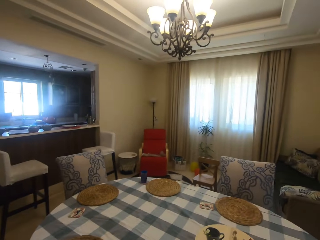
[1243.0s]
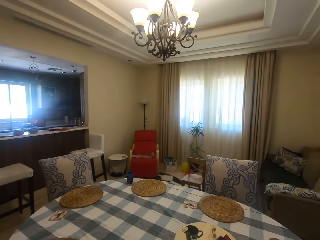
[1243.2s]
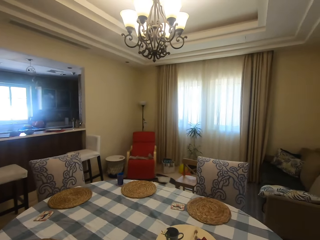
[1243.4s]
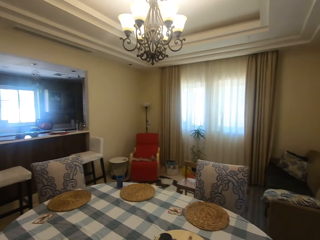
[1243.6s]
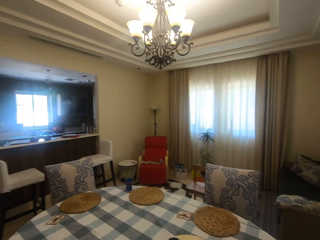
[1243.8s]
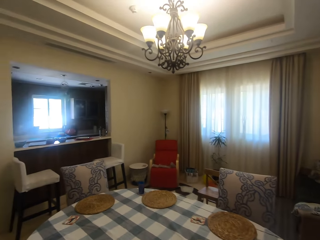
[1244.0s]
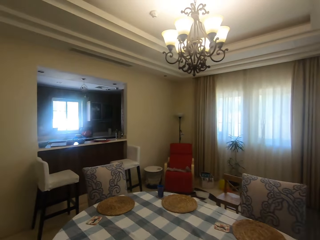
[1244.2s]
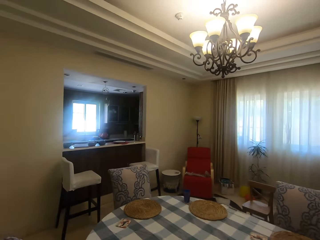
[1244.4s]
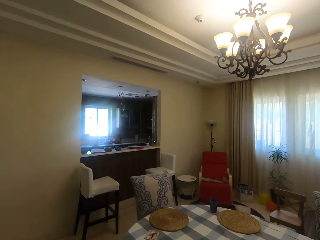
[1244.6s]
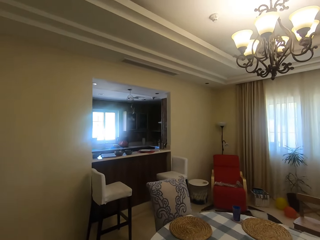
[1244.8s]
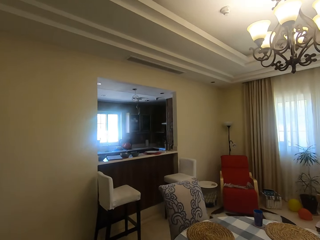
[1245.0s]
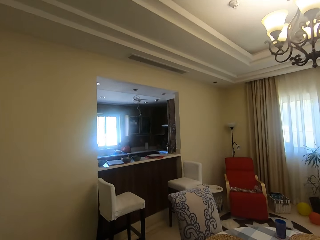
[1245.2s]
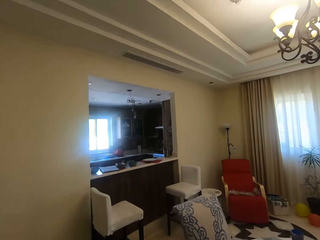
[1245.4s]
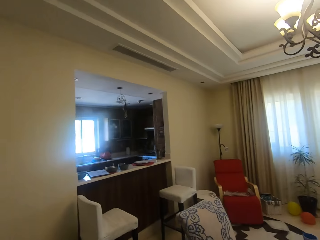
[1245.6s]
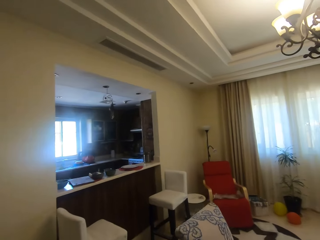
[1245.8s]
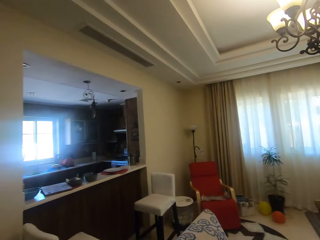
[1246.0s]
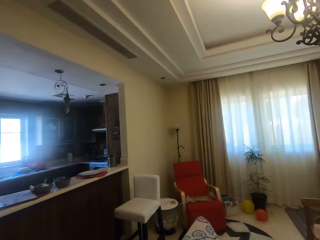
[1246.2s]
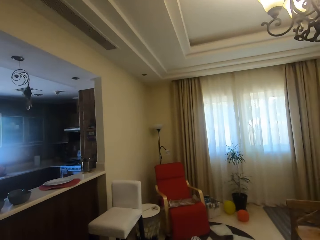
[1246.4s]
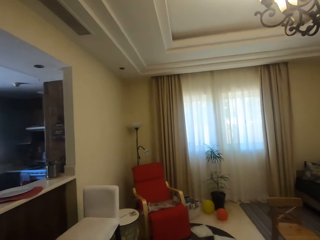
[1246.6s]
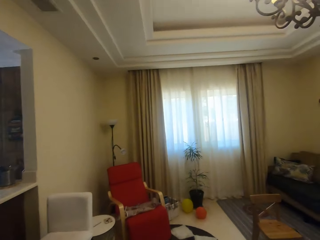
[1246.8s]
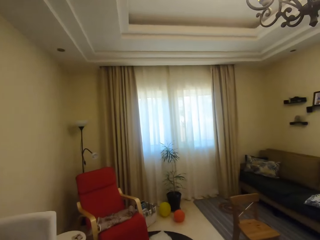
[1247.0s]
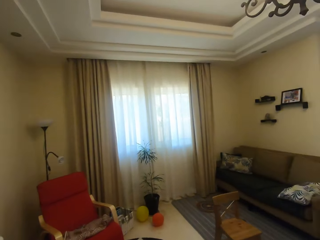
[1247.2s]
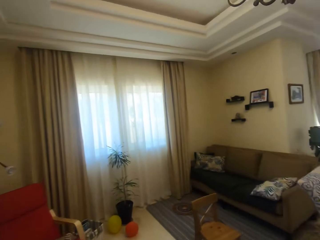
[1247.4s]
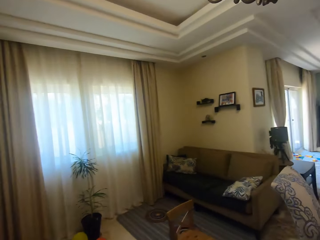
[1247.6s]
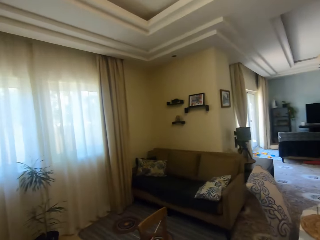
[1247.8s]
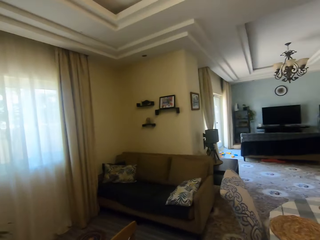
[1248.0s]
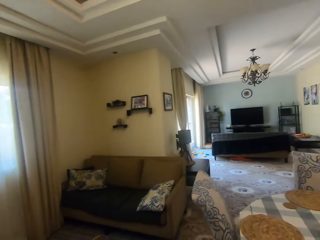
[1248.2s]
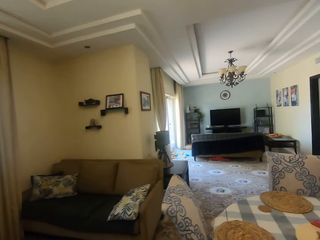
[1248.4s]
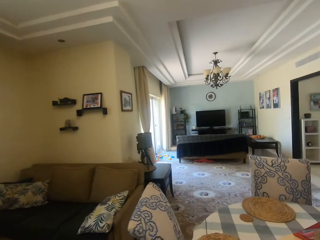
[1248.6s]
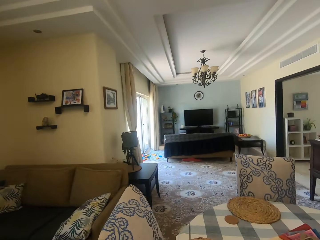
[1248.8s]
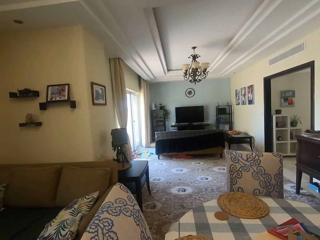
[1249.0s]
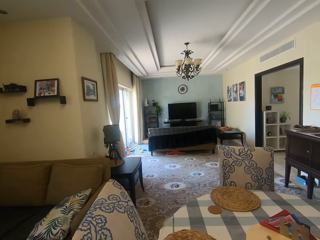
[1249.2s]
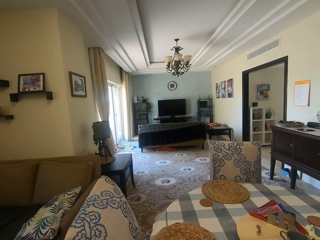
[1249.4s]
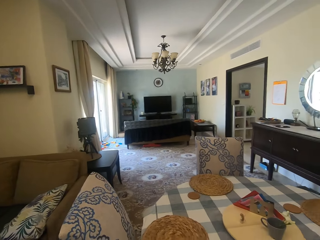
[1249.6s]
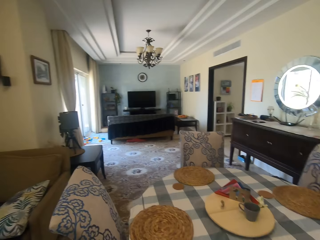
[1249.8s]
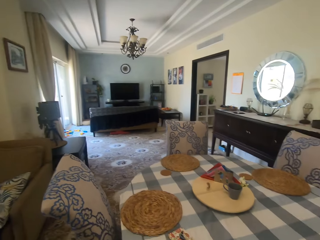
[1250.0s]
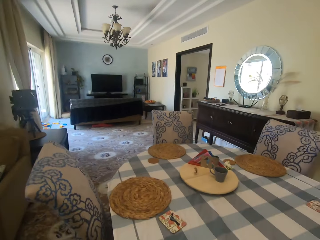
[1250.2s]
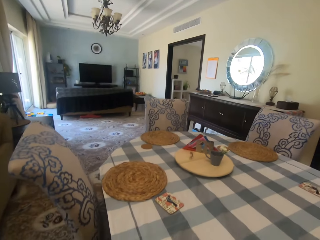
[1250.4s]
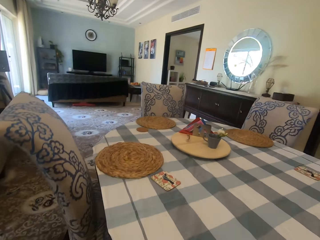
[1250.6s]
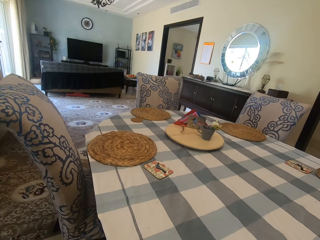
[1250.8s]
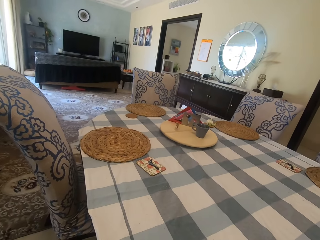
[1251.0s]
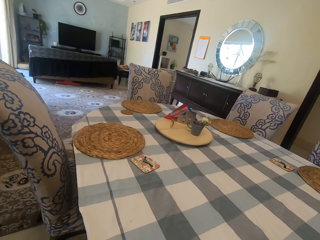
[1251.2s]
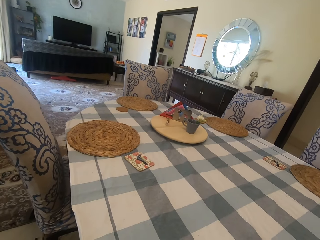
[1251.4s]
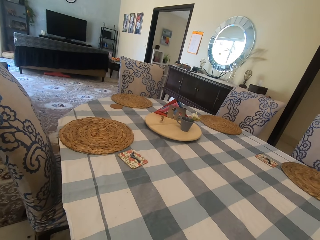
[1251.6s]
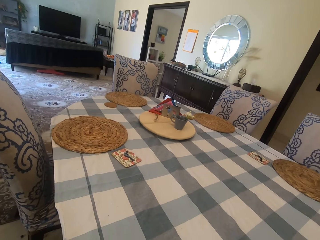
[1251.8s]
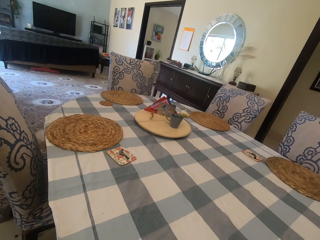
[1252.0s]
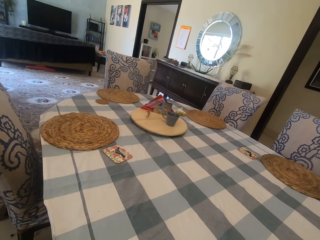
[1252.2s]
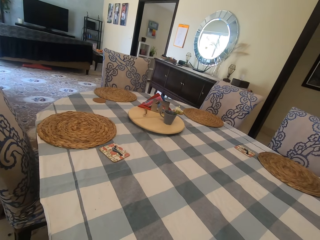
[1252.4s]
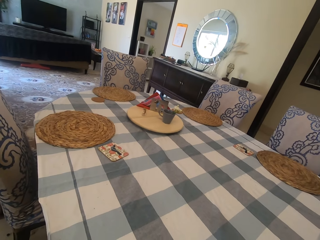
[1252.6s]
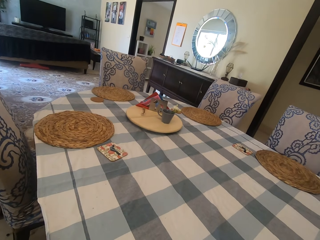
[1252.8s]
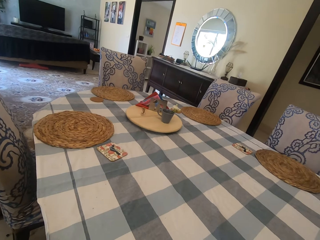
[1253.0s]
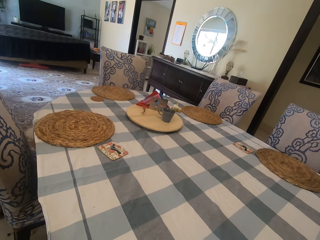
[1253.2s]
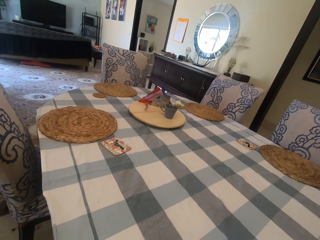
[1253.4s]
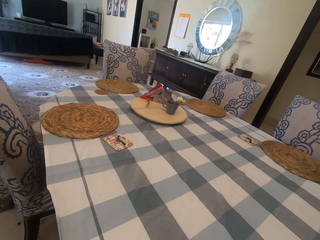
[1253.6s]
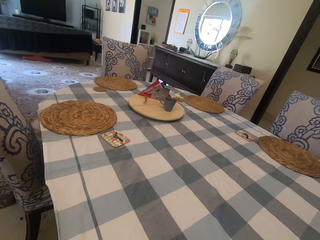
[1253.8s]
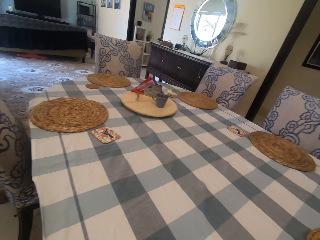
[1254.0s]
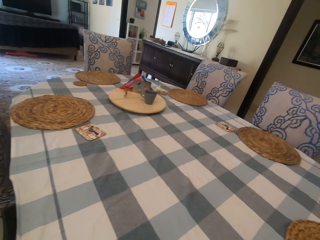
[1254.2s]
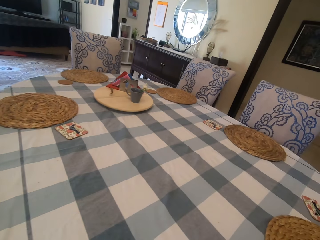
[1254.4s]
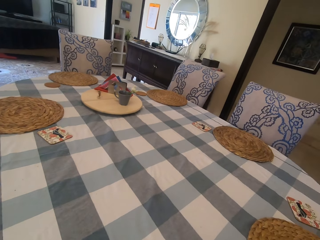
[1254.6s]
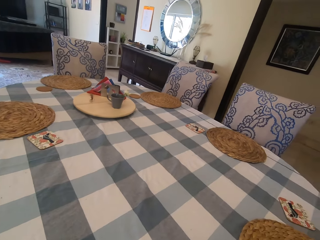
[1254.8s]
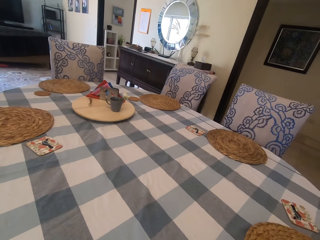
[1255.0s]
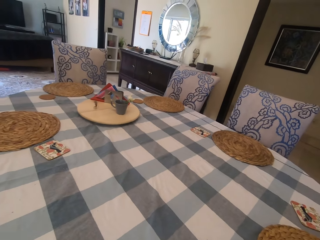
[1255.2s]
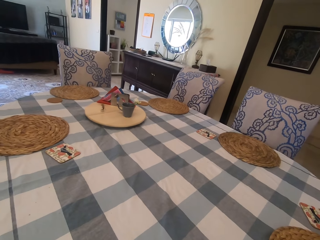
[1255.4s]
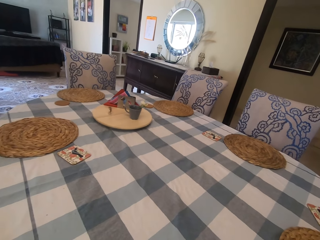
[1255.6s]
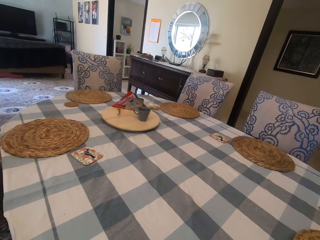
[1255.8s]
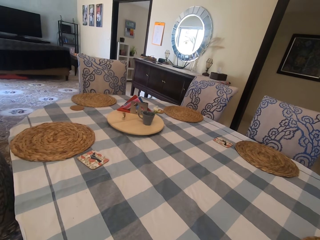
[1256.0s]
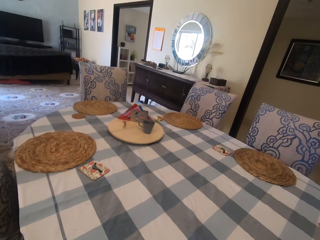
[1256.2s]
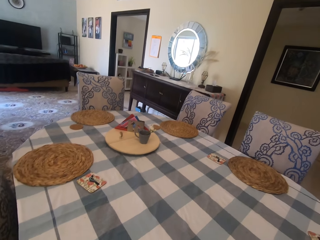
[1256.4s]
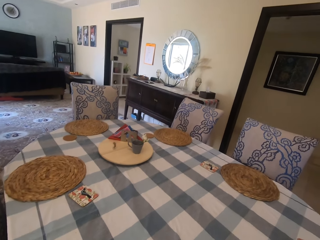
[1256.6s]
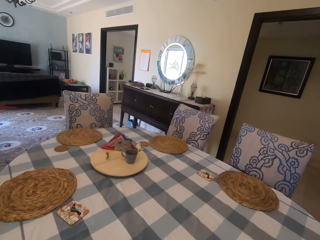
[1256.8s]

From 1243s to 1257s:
The camera wearer looks around. They walk in the house. They turn around. They look around. They do something.

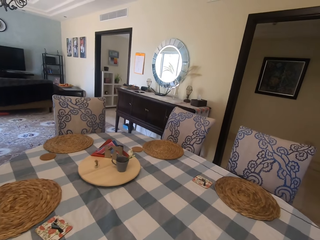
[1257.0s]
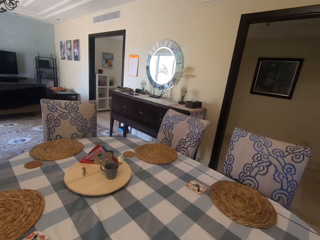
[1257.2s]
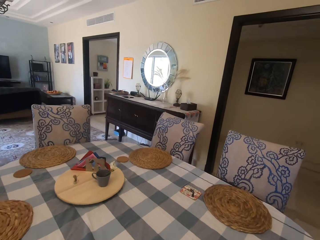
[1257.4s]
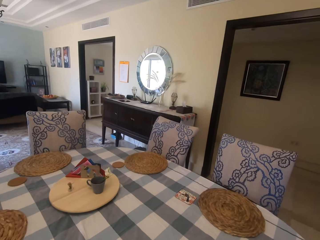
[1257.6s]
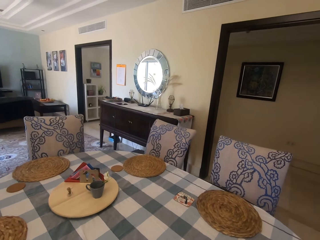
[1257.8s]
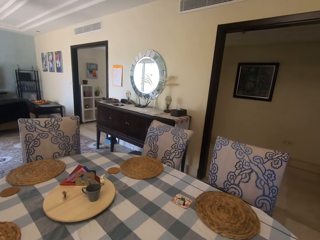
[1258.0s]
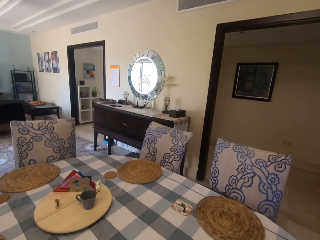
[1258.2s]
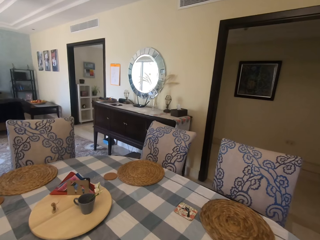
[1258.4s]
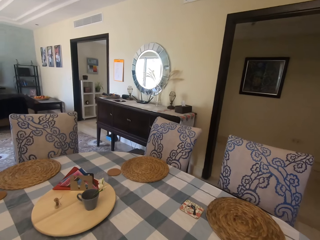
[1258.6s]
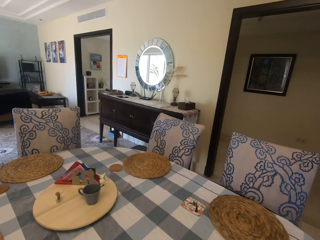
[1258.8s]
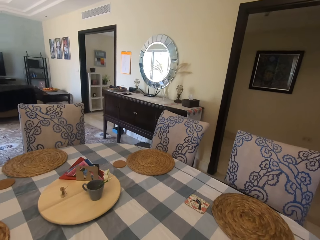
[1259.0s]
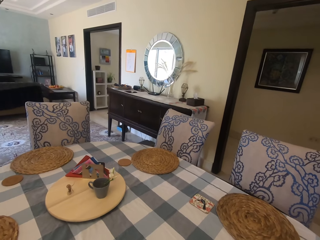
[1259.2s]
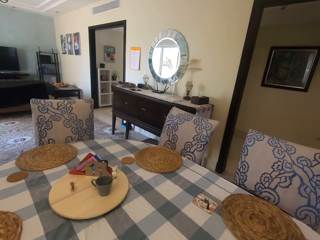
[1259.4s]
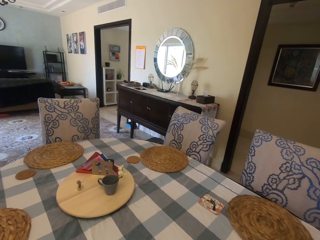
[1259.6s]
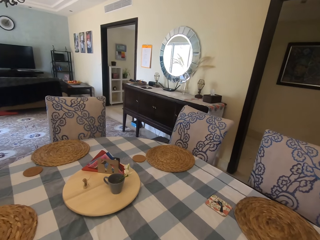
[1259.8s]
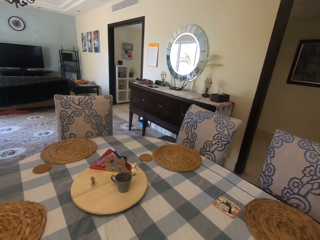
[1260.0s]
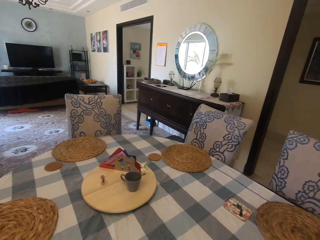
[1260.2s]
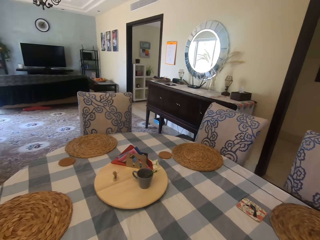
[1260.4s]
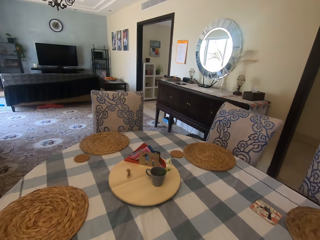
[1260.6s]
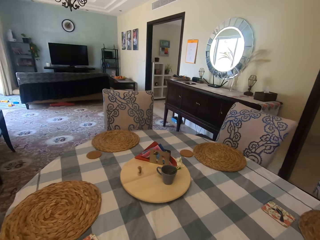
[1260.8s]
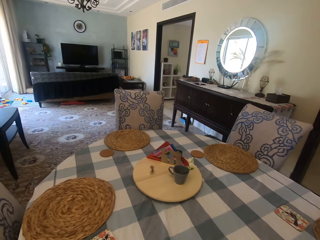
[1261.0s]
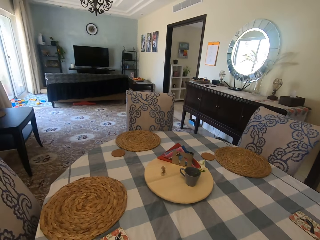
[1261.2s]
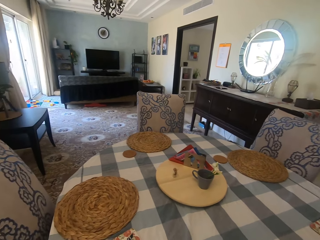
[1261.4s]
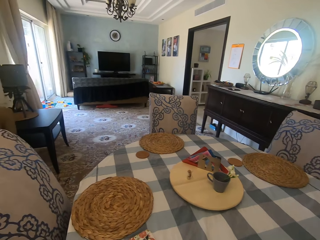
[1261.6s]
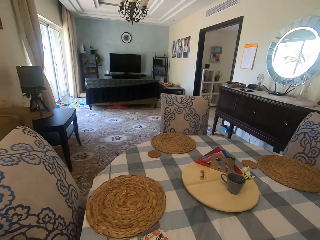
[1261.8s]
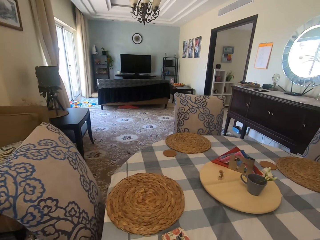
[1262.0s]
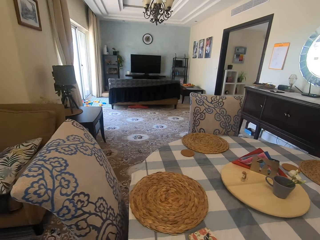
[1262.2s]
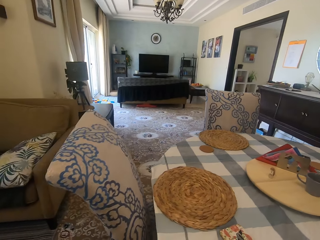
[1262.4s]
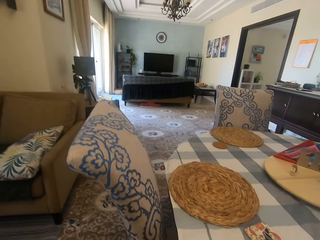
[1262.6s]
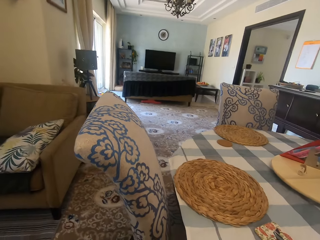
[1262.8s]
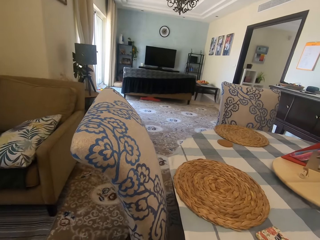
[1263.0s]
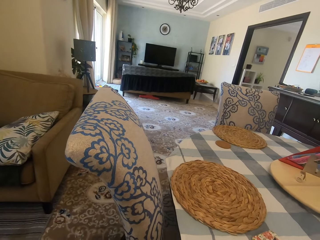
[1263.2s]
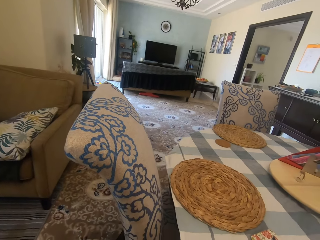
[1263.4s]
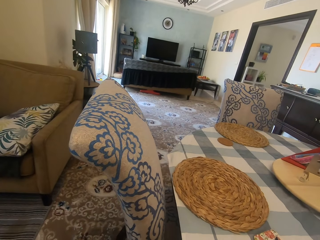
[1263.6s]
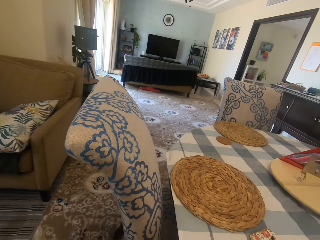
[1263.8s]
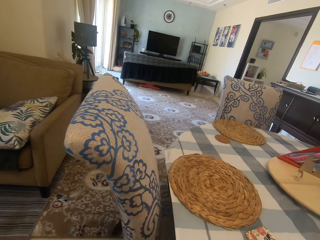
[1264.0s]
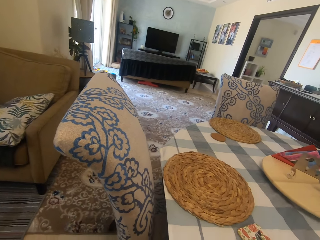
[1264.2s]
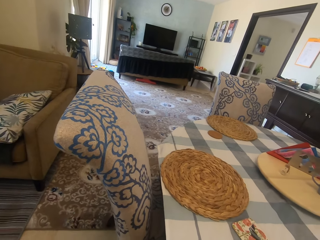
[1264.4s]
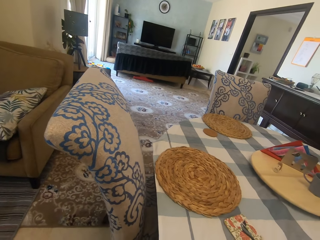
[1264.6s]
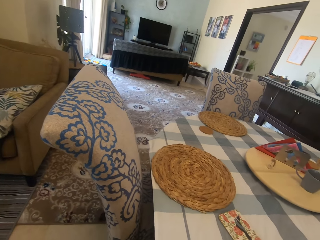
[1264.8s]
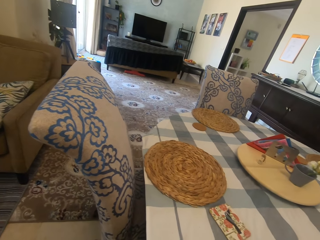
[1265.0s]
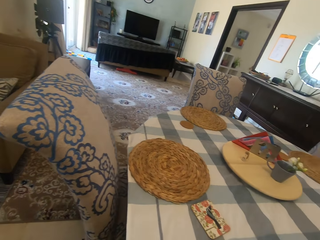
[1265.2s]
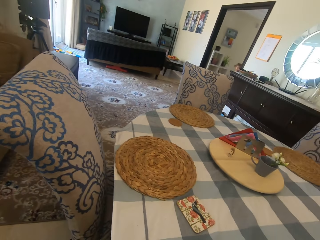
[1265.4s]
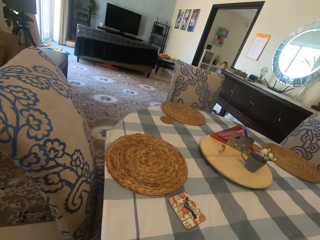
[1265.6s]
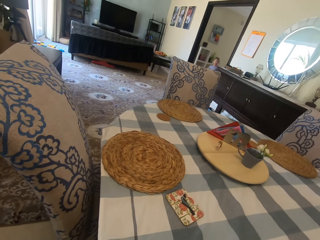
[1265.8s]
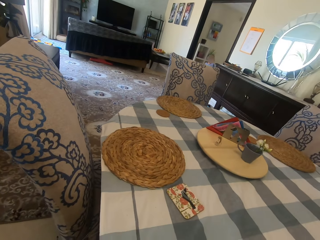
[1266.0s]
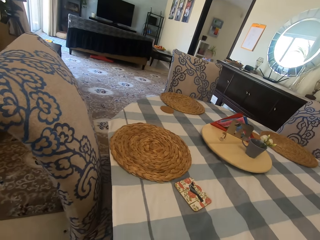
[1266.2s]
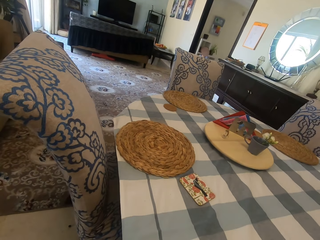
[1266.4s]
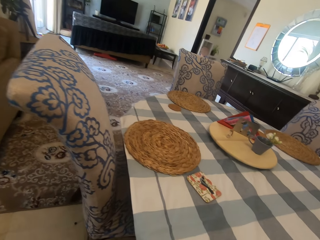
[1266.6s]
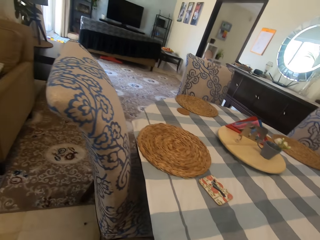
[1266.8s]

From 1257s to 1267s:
The camera wearer looks around. They do something. They do something again. A girl walks around.
